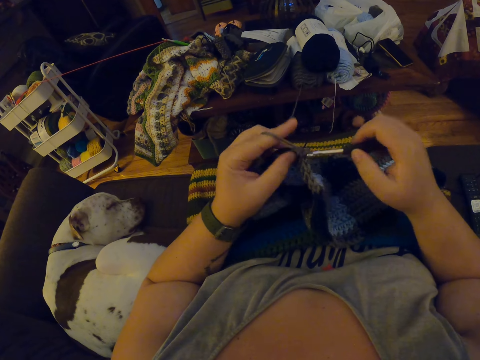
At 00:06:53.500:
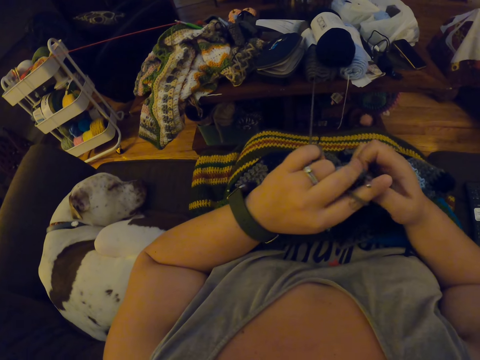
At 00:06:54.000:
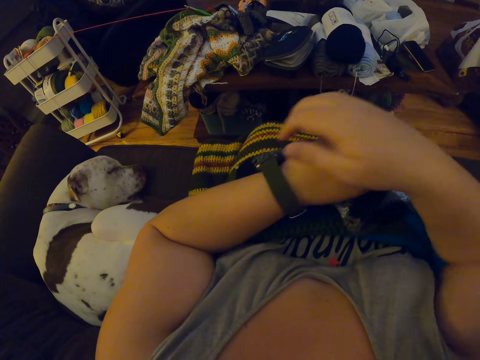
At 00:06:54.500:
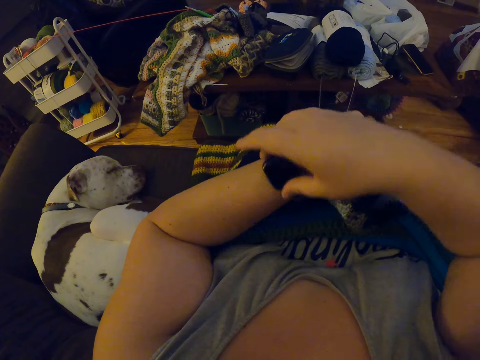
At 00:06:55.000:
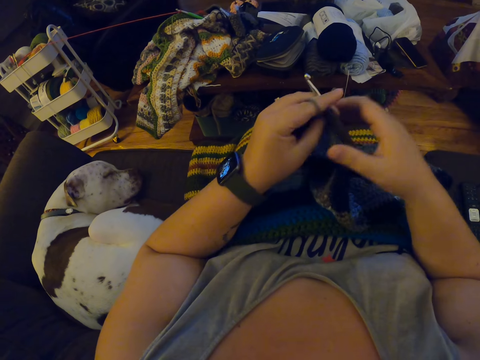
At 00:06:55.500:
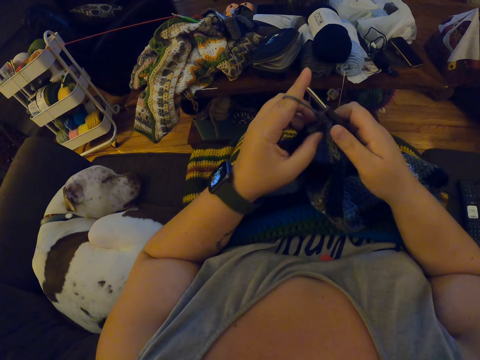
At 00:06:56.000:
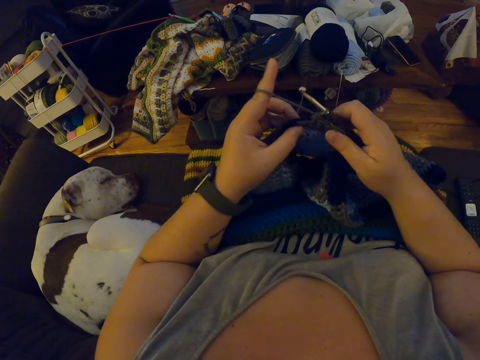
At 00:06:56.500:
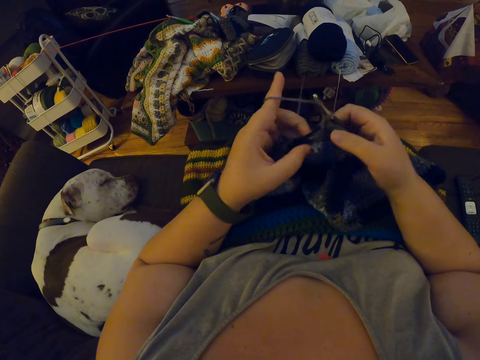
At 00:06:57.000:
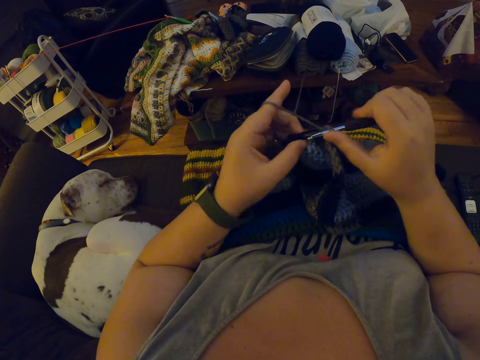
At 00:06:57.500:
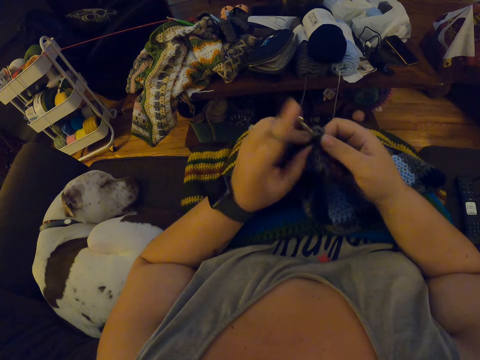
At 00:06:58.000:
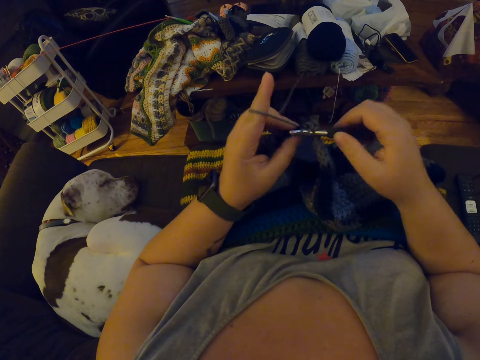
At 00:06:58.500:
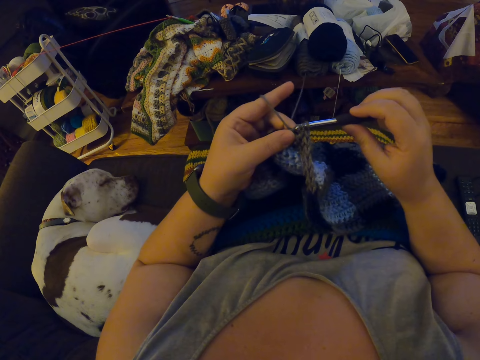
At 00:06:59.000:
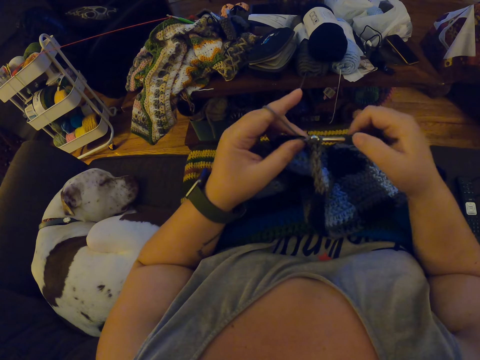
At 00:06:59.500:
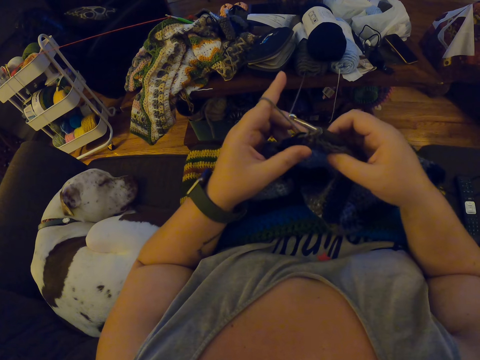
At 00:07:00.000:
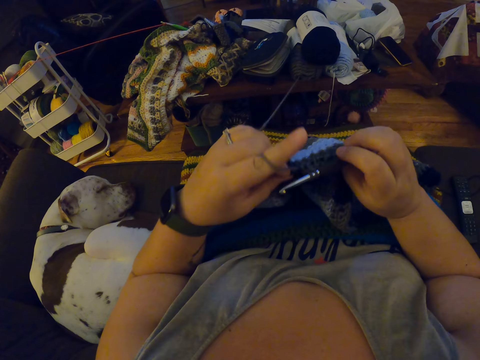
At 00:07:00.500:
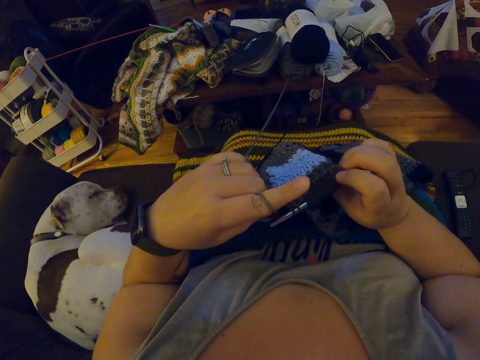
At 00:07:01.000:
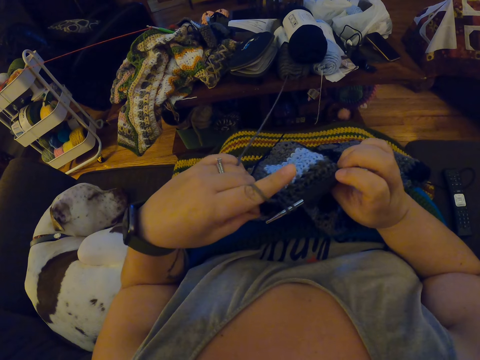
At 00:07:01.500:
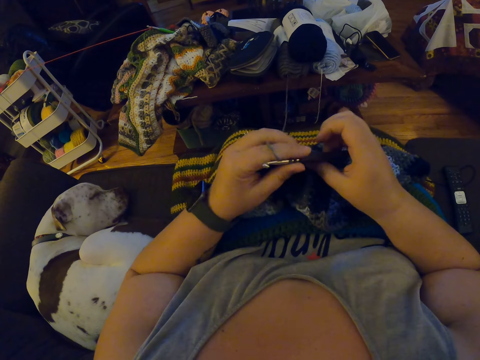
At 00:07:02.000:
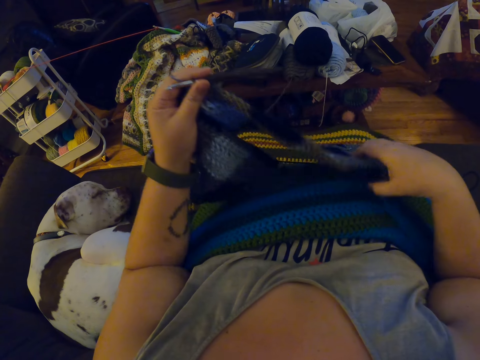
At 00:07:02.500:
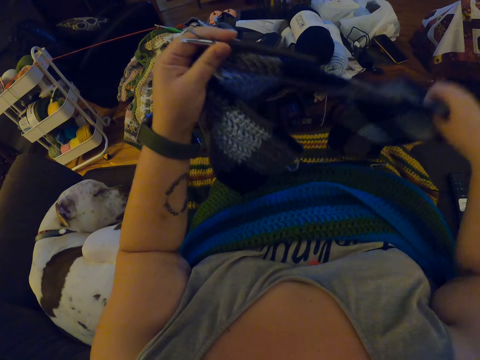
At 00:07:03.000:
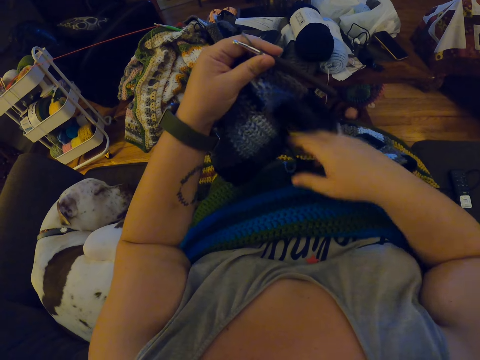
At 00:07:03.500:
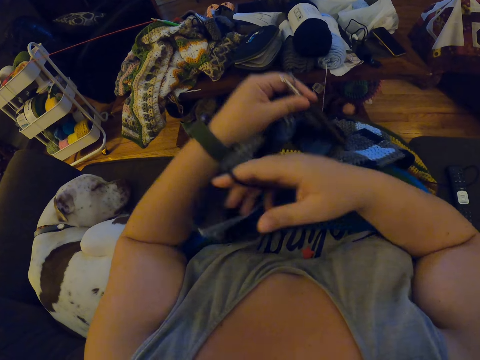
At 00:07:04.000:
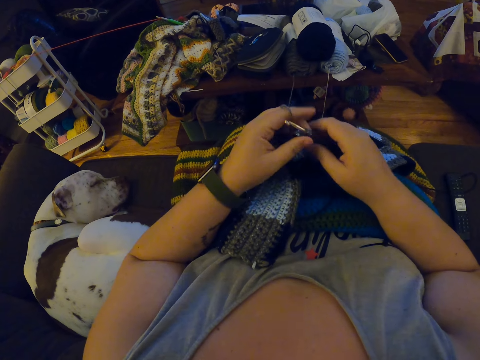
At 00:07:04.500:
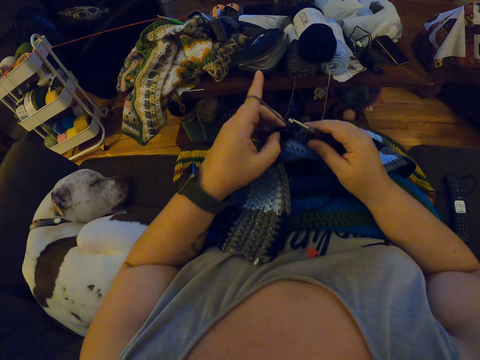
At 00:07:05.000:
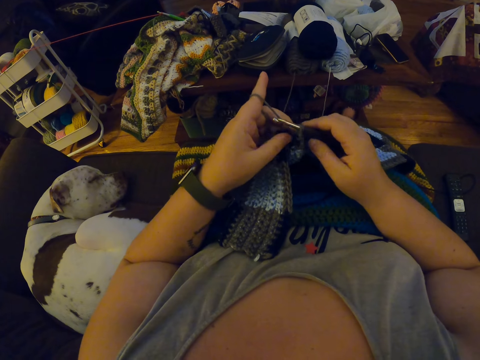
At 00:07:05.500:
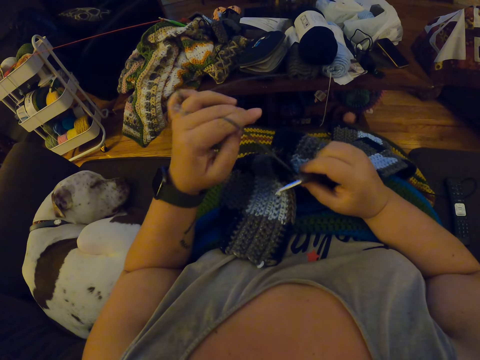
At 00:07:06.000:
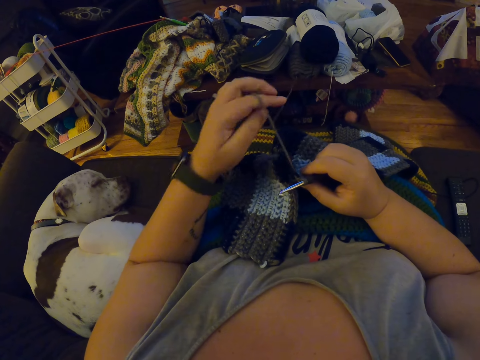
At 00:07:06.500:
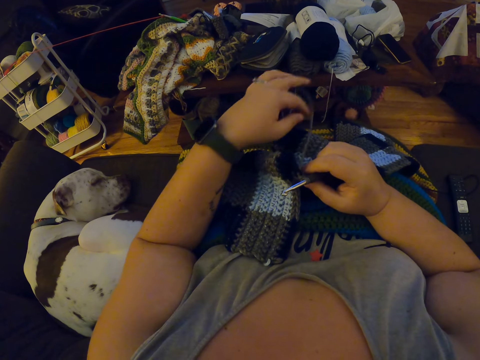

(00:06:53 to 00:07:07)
The camera wearer adjusts her wristwatch on her left hand with her right hand. She crochets yarn with the crochet hook. She turns the fabric. She adjusts the crochet with her hands. She elongates the fabric.

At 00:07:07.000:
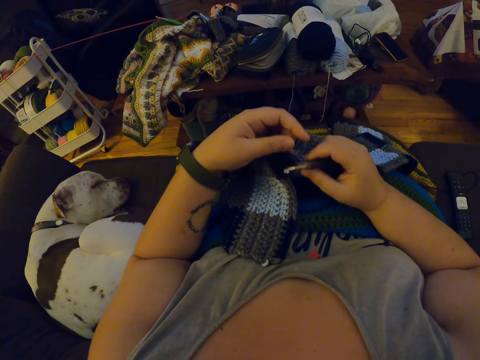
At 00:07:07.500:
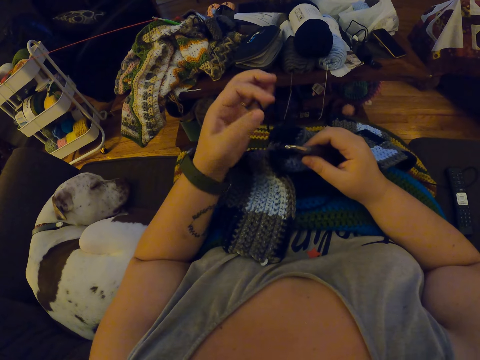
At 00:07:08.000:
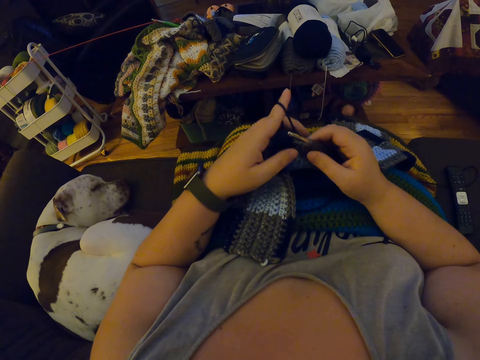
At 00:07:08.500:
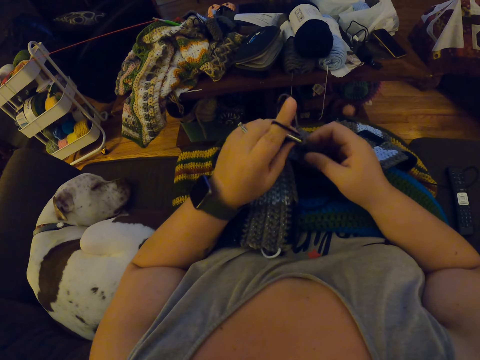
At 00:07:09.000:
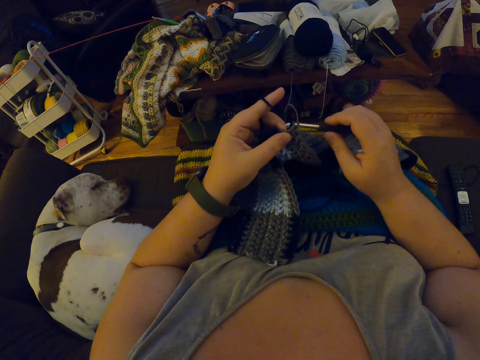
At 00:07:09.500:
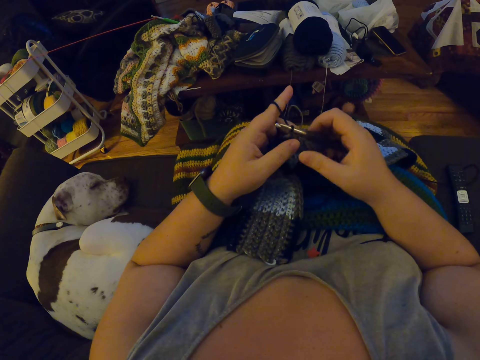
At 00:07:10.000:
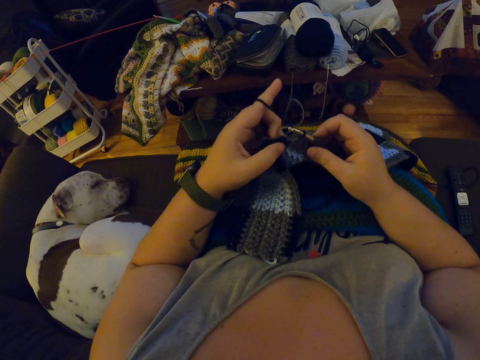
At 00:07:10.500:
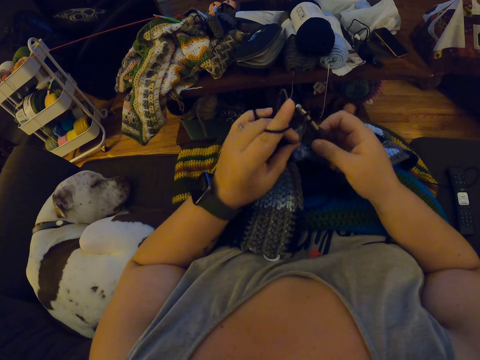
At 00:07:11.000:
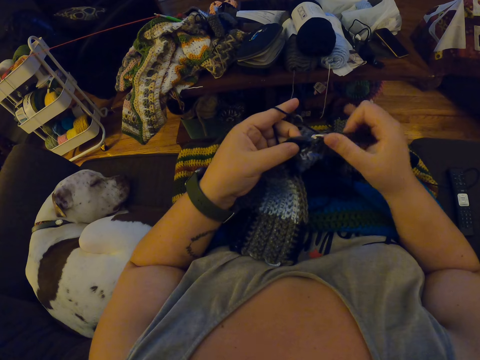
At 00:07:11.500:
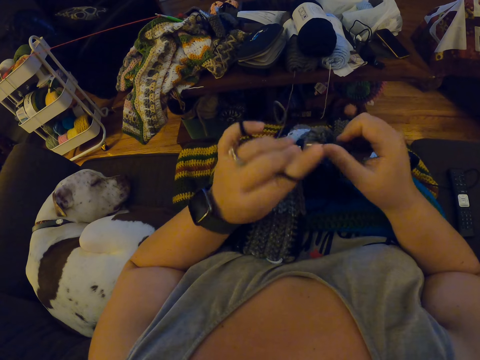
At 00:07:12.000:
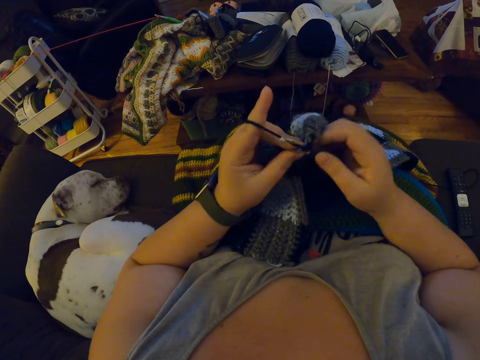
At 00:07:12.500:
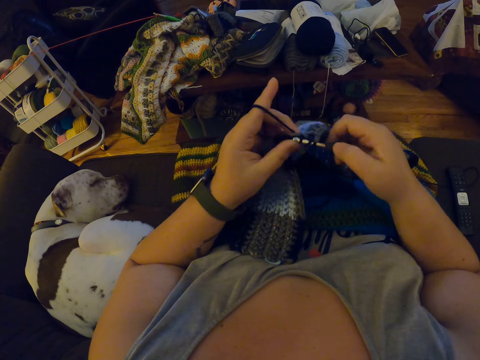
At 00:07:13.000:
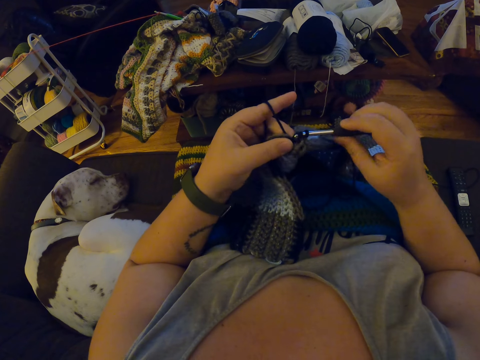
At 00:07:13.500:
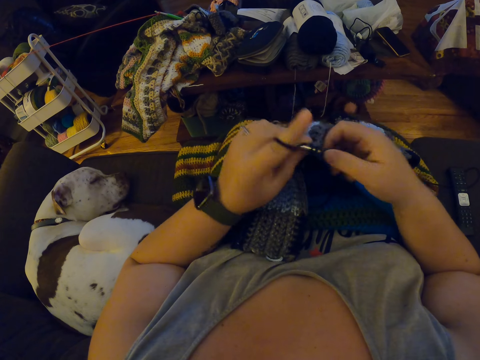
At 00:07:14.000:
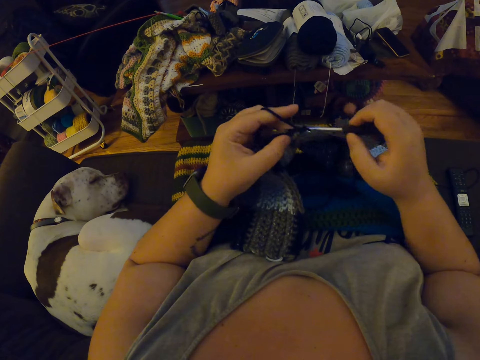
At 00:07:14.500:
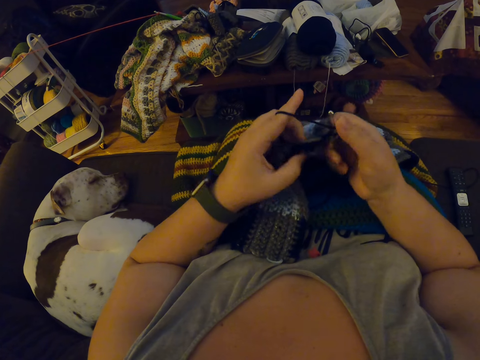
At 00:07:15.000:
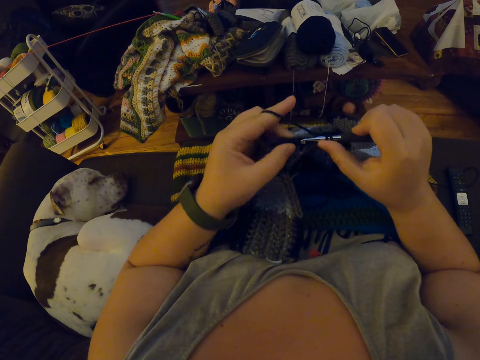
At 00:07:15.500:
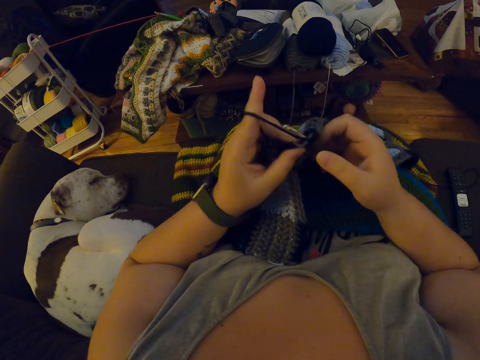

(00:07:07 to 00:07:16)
The camera wearer crochets yarn with the crochet hook.

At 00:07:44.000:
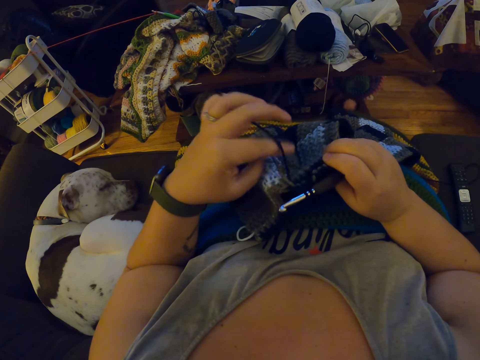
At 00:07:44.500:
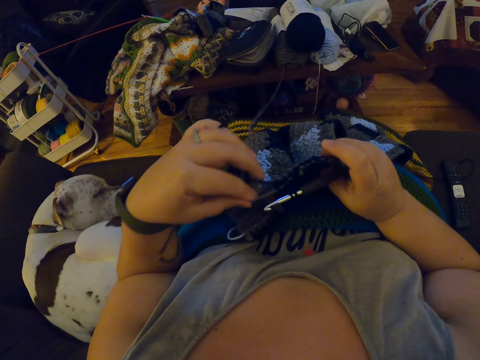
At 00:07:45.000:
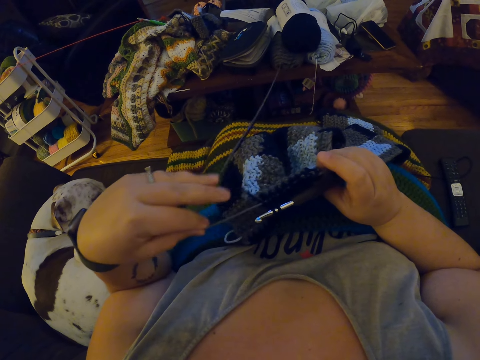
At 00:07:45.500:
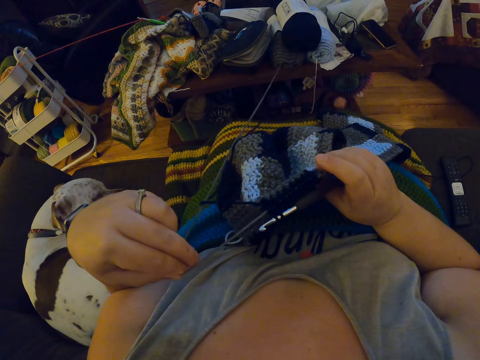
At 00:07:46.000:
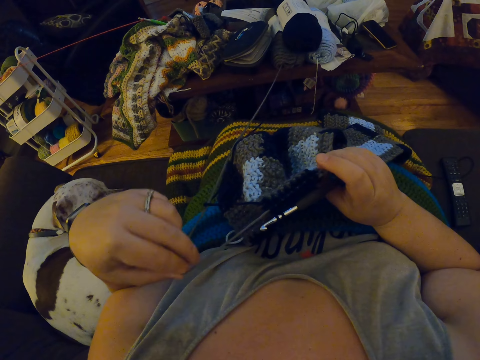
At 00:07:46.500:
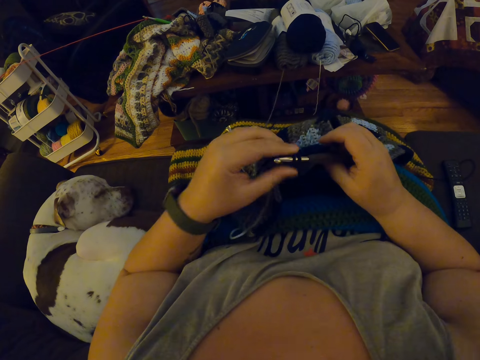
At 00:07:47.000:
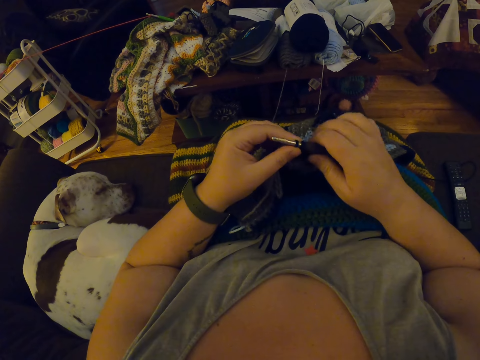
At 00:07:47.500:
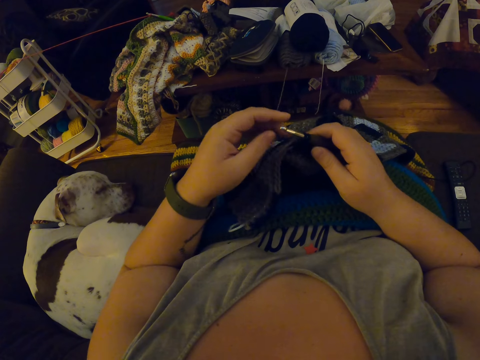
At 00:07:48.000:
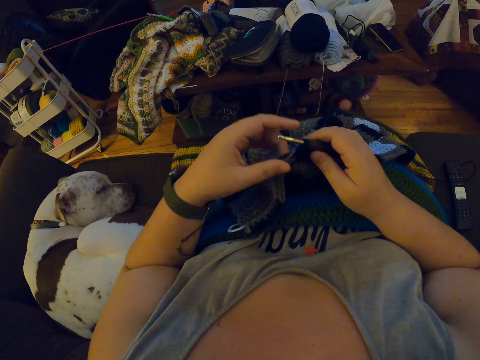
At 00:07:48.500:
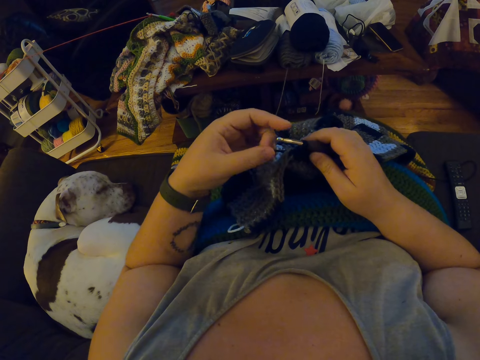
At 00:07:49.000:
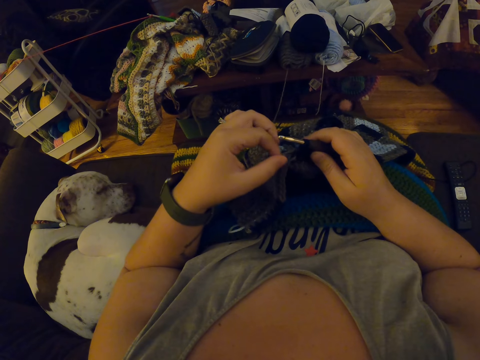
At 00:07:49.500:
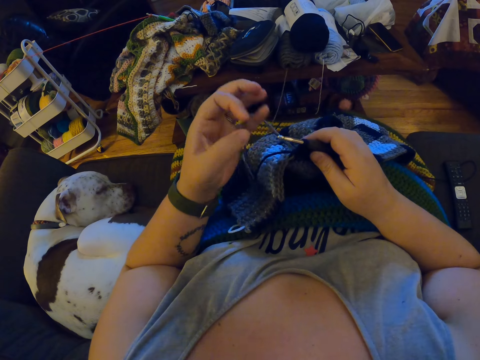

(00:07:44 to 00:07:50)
The camera wearer turns the fabric.
